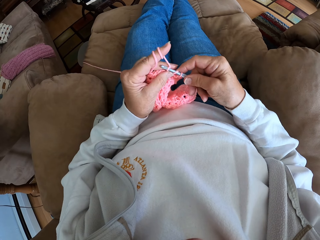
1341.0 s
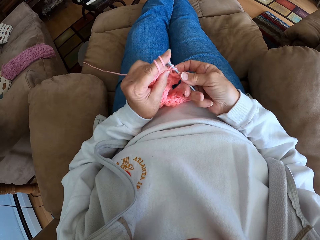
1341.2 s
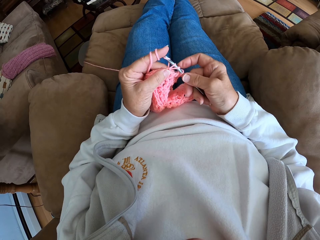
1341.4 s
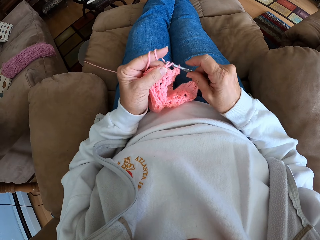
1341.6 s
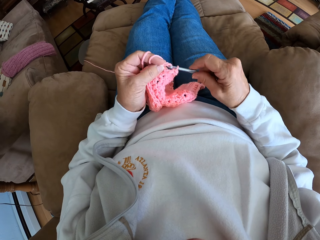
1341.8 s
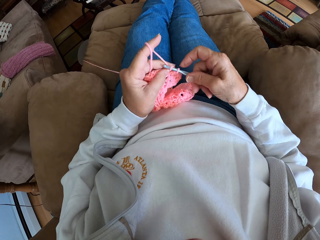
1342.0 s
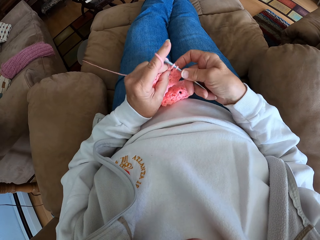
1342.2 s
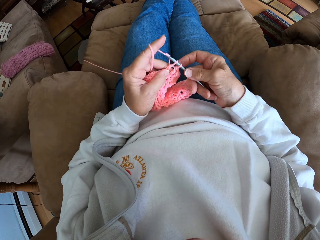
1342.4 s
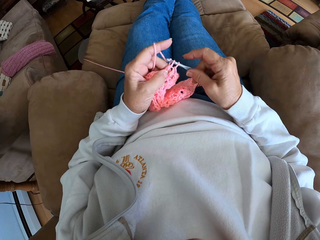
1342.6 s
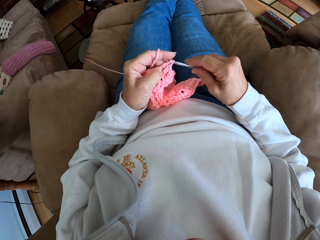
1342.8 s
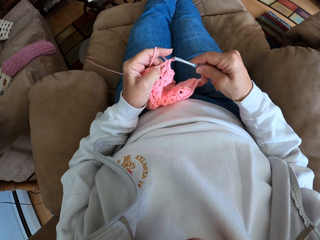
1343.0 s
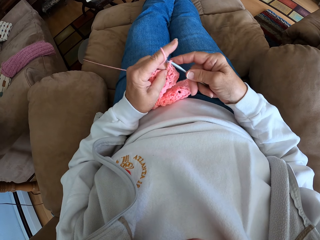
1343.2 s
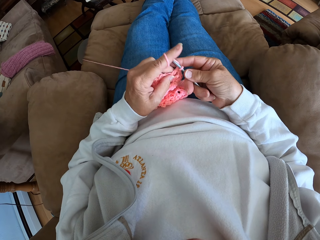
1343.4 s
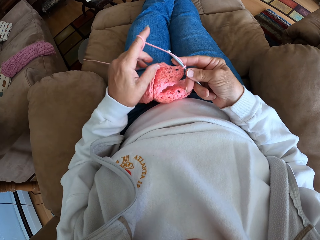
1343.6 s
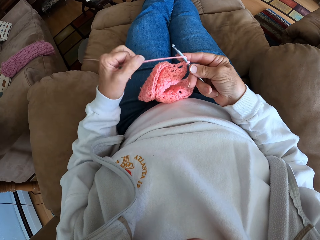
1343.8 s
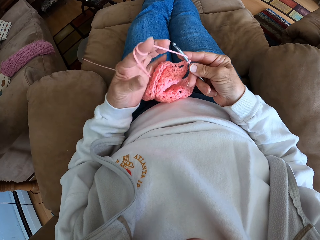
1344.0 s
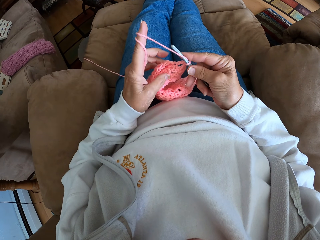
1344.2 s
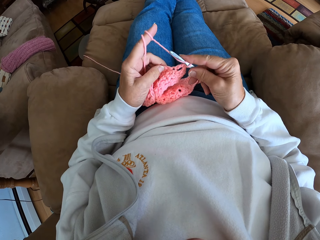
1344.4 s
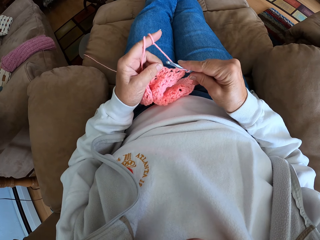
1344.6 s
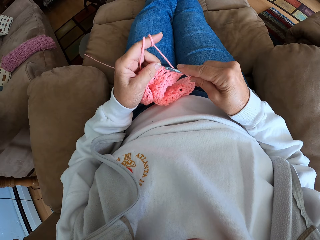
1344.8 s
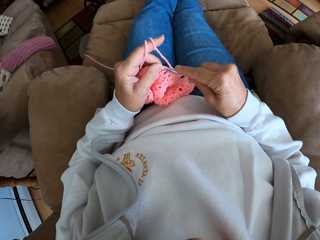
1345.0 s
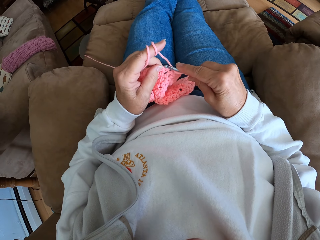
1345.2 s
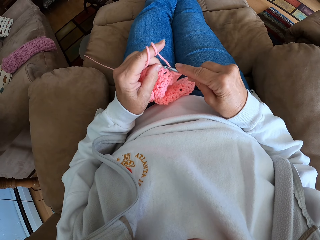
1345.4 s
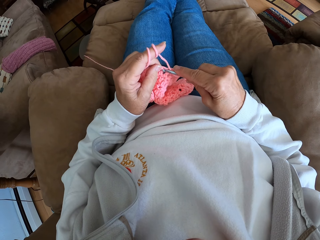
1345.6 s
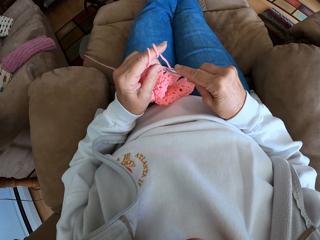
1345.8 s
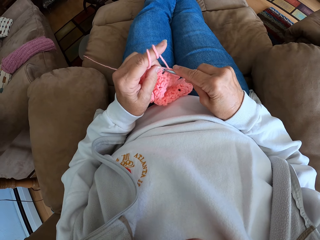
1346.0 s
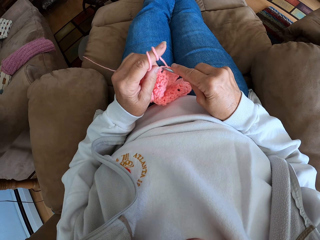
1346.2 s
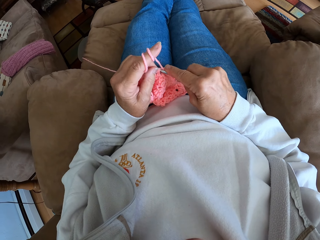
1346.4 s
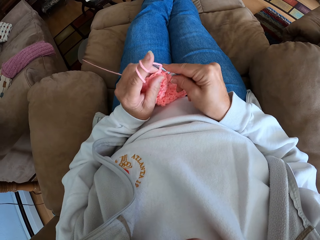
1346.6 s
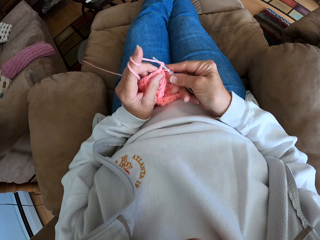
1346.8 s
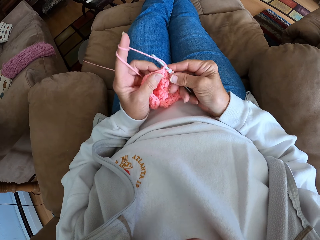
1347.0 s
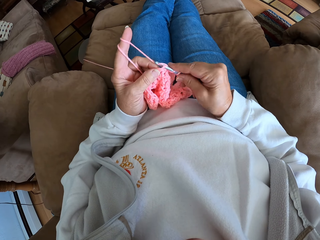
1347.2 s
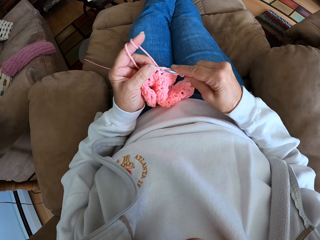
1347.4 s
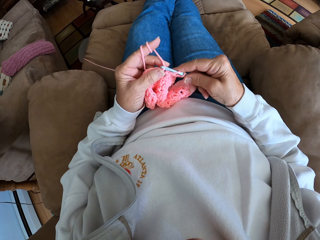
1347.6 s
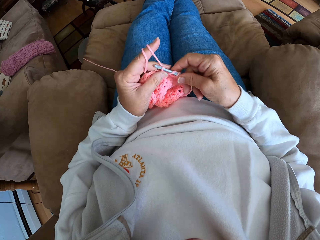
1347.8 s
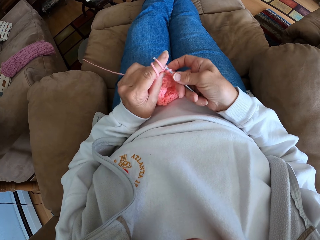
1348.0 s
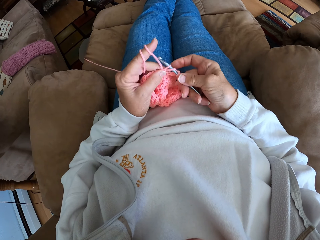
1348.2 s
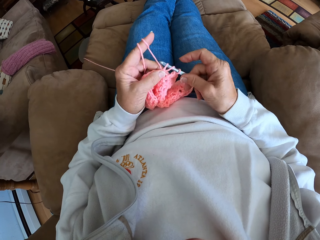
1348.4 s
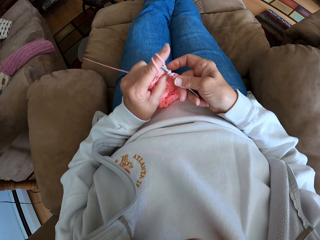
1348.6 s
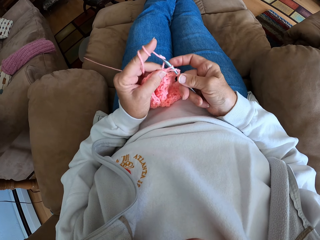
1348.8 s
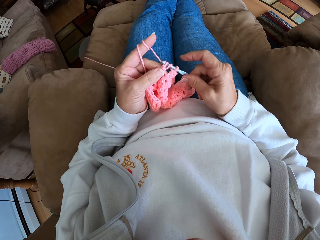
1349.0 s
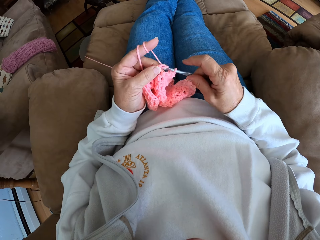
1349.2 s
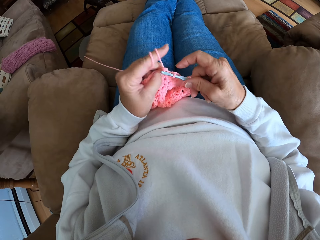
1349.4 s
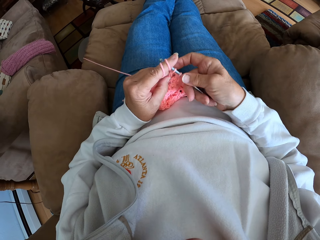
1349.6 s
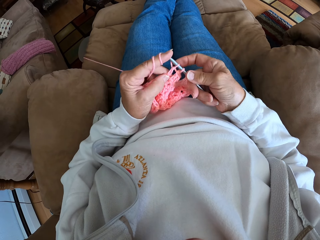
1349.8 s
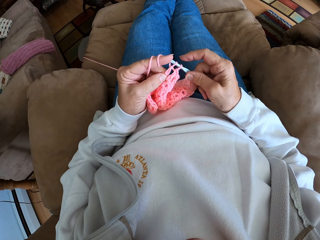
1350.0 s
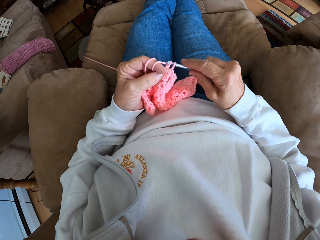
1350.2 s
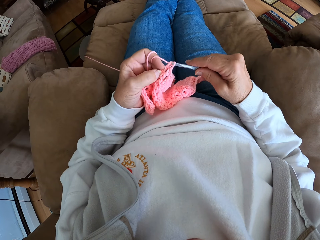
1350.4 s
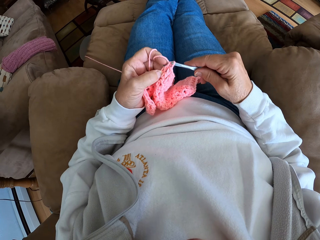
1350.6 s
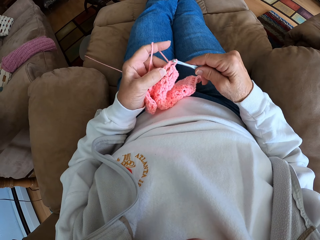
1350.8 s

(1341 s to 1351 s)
The camera wearer rolls the hand-knit yarn on her index finger. She knits the garment with her hand.

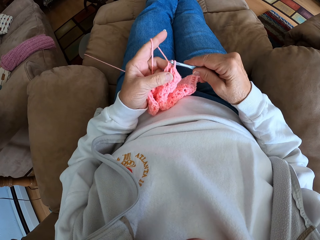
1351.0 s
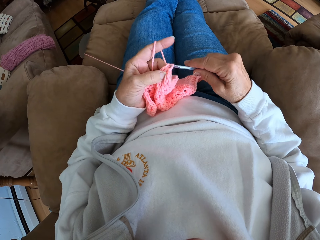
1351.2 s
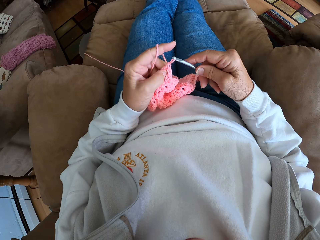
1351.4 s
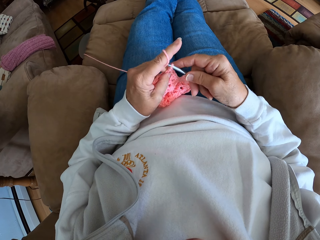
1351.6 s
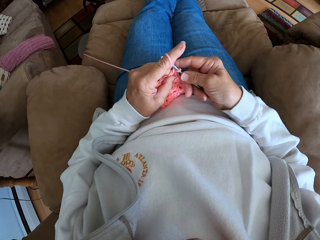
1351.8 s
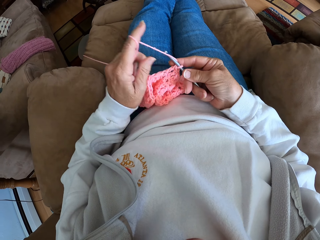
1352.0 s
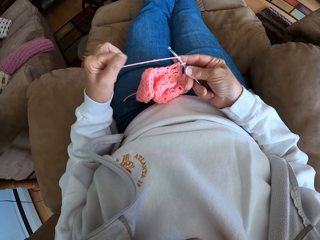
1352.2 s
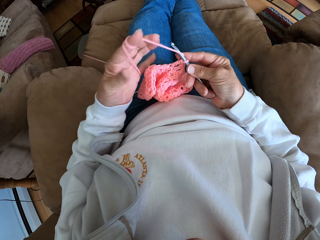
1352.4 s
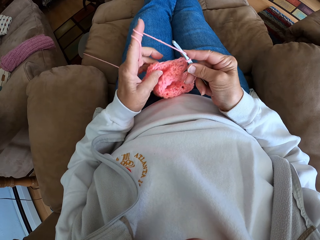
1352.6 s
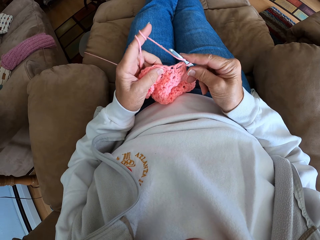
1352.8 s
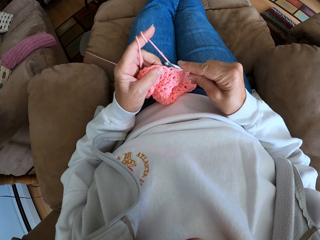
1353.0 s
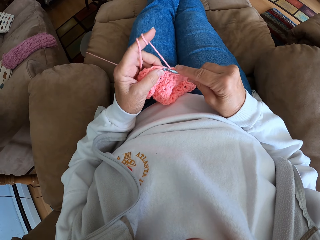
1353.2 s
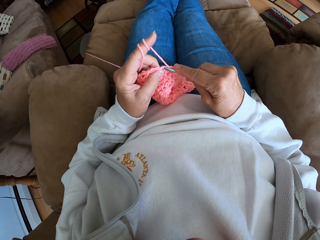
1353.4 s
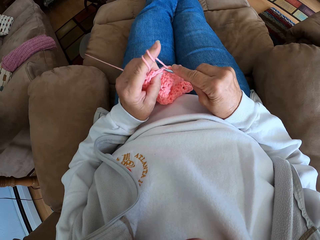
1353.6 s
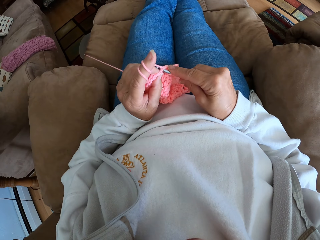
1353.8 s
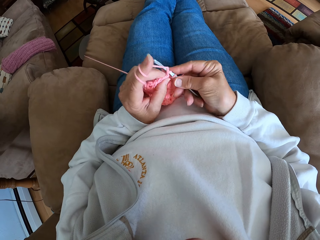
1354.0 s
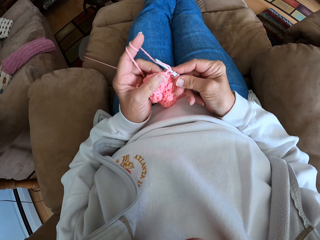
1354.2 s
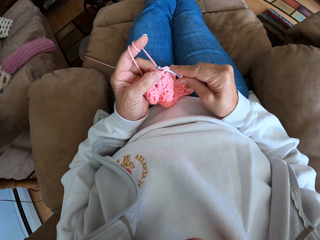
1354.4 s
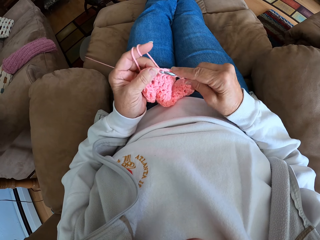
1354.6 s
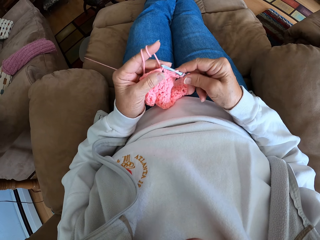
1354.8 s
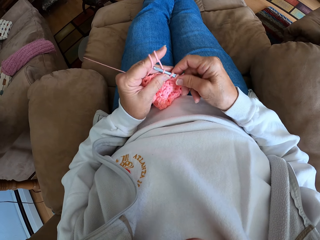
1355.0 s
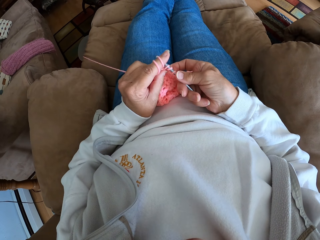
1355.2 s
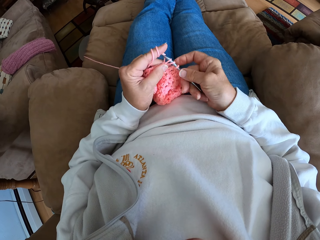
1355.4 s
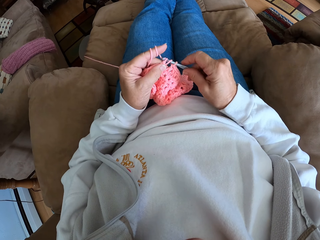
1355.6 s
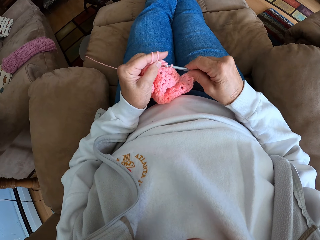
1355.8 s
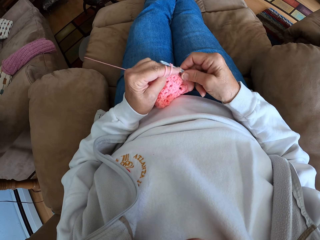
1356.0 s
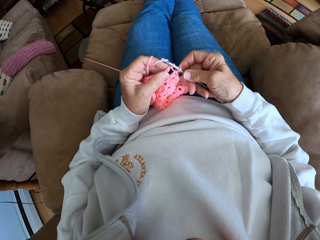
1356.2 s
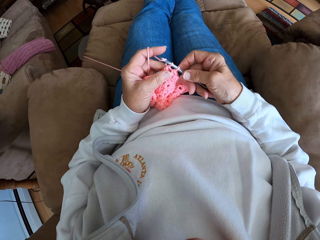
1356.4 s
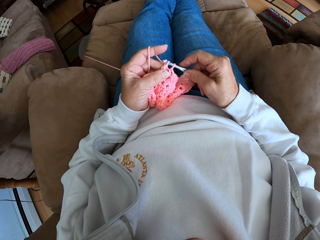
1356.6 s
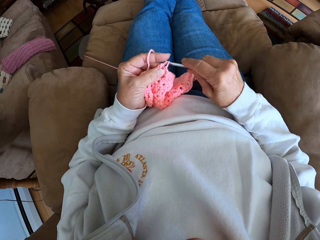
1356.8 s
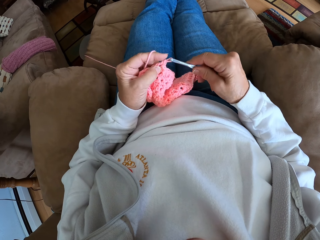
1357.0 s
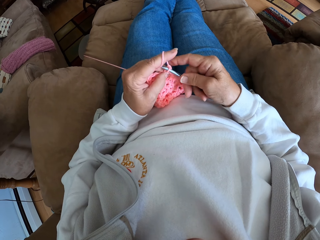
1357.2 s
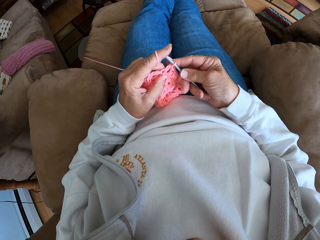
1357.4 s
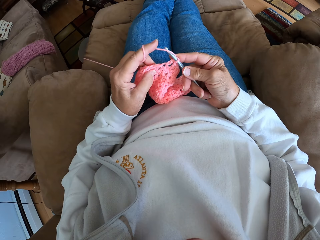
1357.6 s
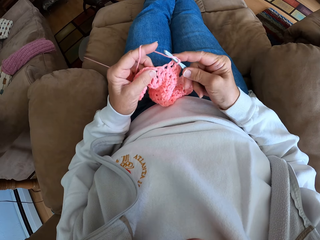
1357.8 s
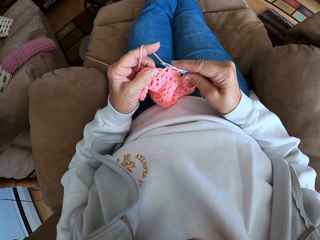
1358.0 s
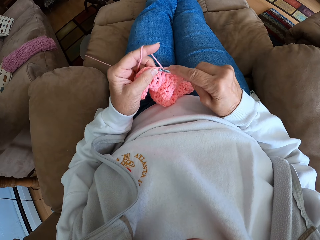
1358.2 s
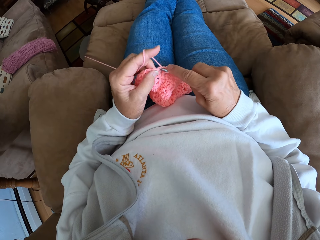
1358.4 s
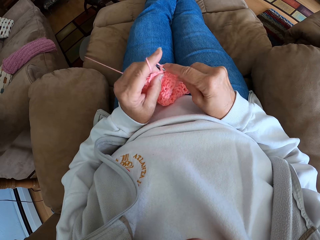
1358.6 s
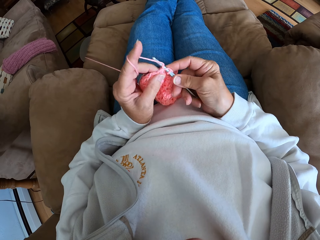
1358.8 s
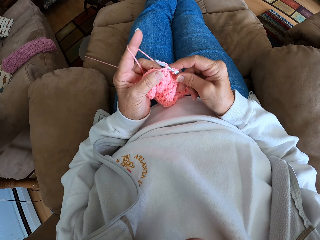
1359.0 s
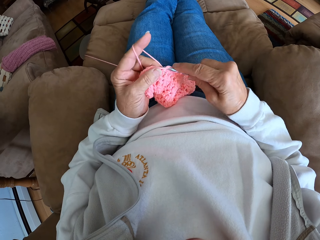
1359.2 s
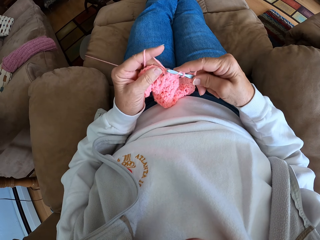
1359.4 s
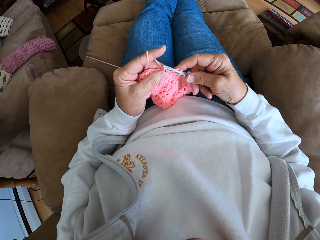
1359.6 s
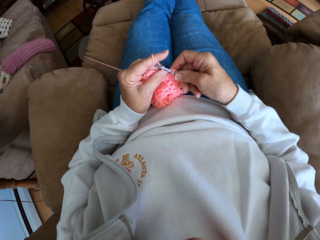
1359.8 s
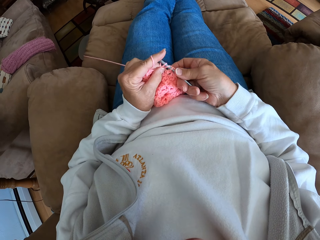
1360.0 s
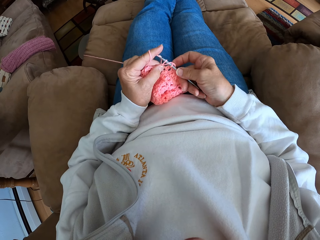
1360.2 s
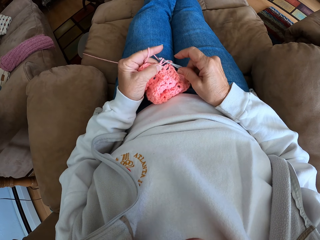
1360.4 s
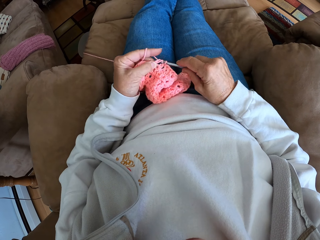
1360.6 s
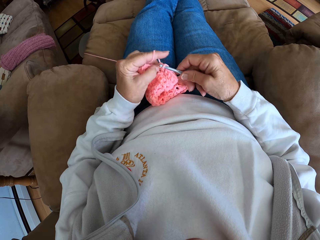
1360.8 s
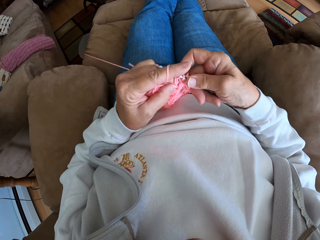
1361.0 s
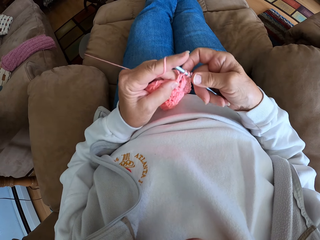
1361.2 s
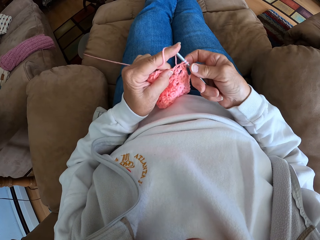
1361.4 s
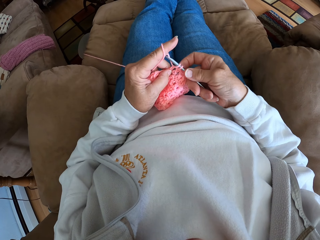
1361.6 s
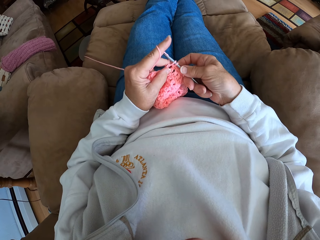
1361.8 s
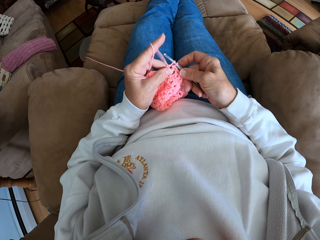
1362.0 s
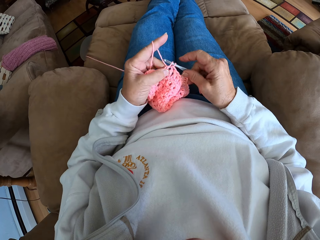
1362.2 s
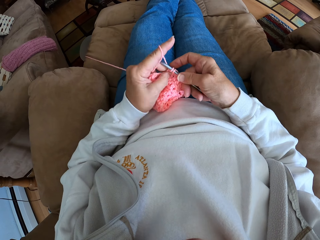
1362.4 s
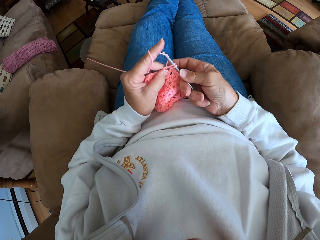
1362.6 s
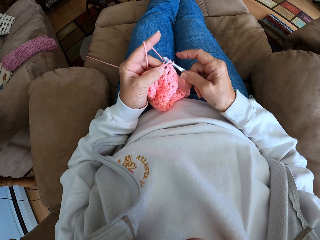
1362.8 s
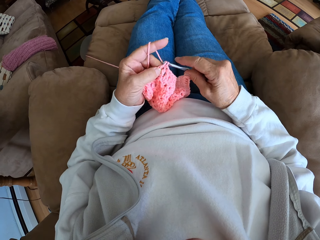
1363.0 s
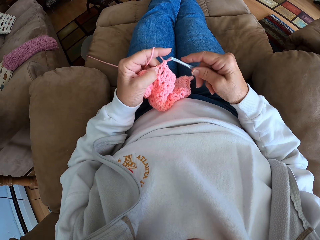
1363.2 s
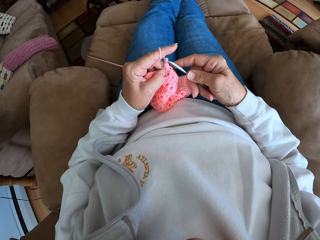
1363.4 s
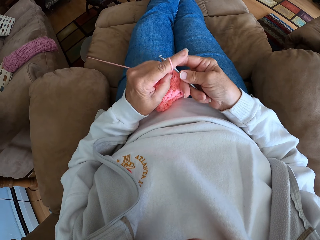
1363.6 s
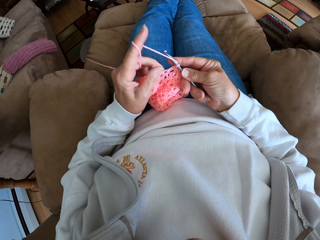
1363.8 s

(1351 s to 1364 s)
The camera wearer rolls the hand-knit yarn on her index finger. She knits the garment with her hand.
